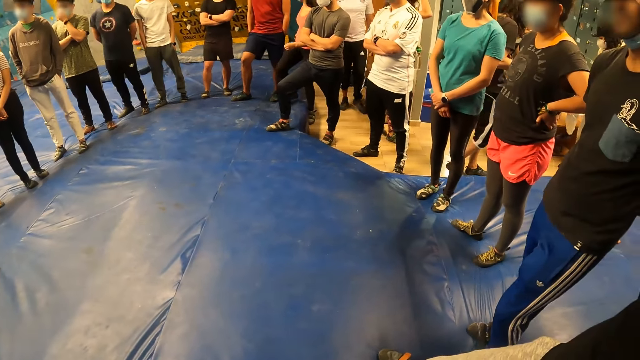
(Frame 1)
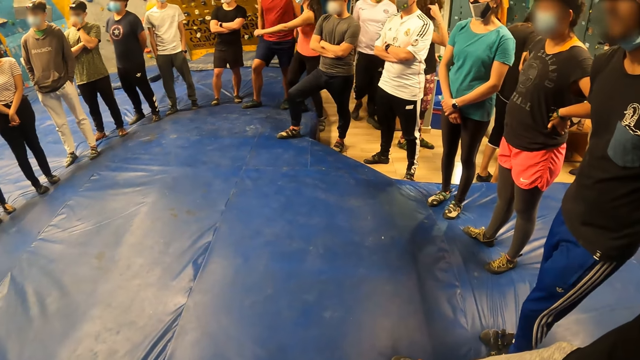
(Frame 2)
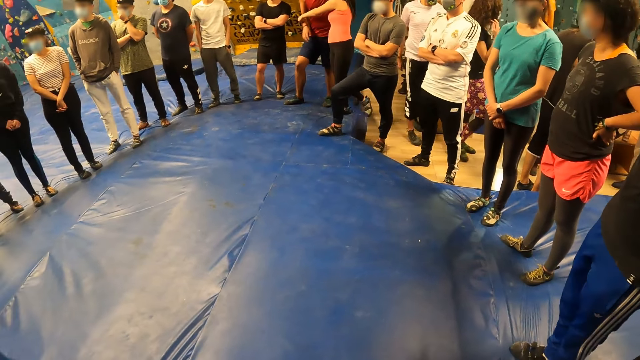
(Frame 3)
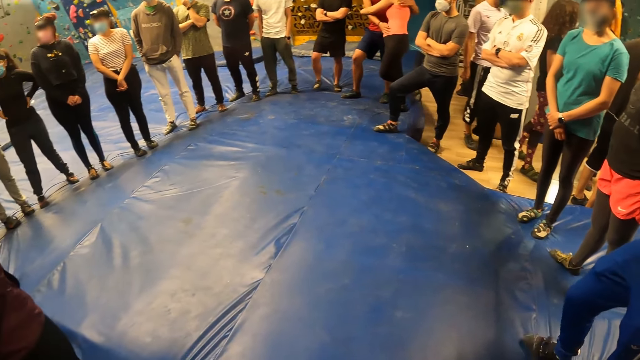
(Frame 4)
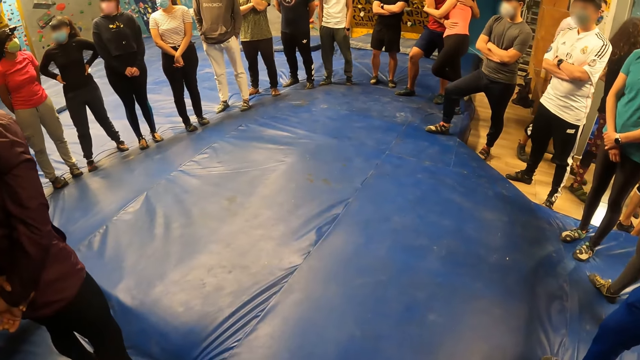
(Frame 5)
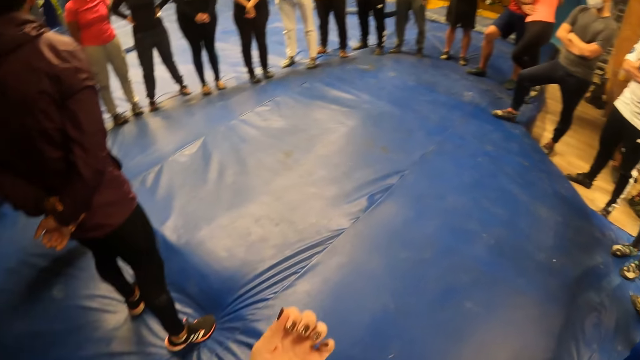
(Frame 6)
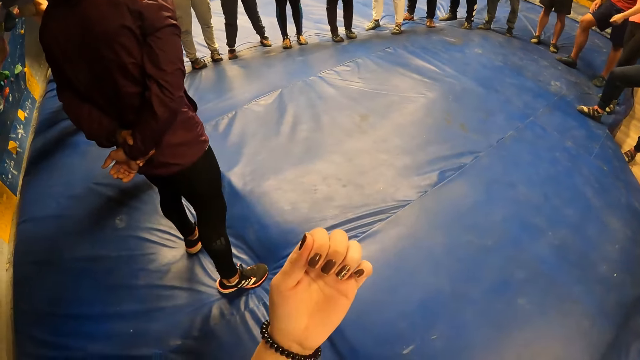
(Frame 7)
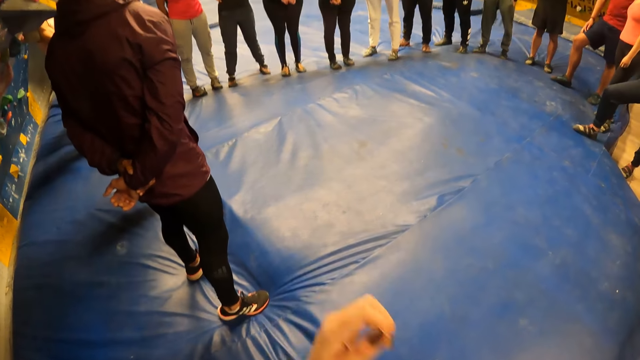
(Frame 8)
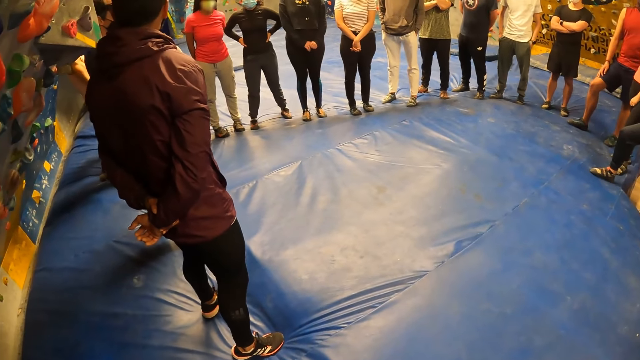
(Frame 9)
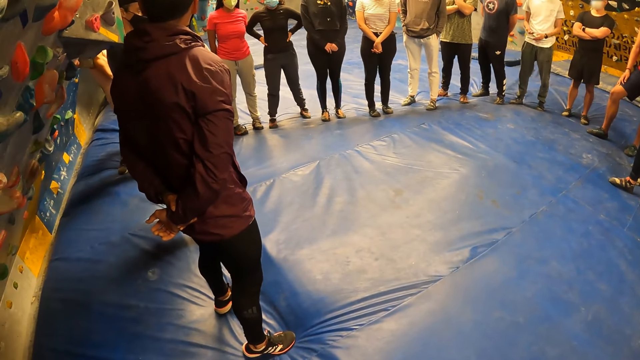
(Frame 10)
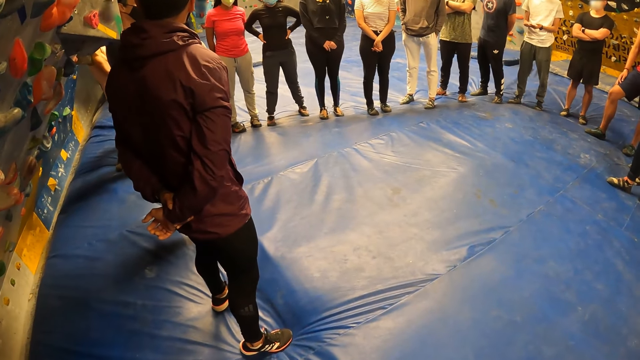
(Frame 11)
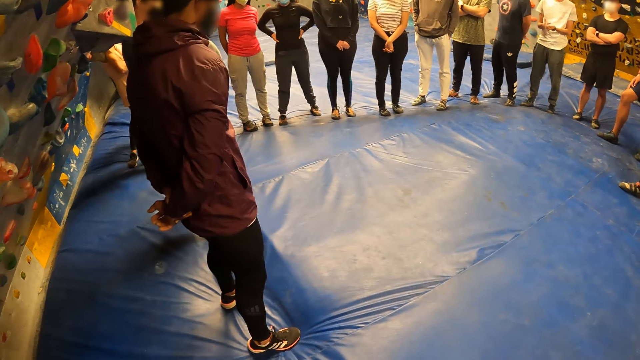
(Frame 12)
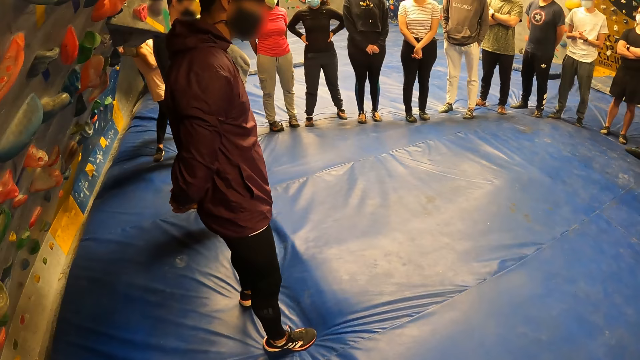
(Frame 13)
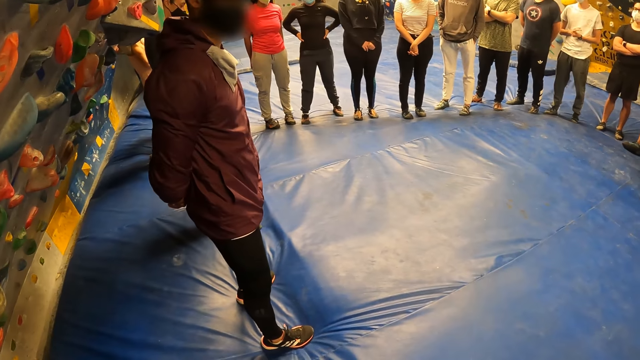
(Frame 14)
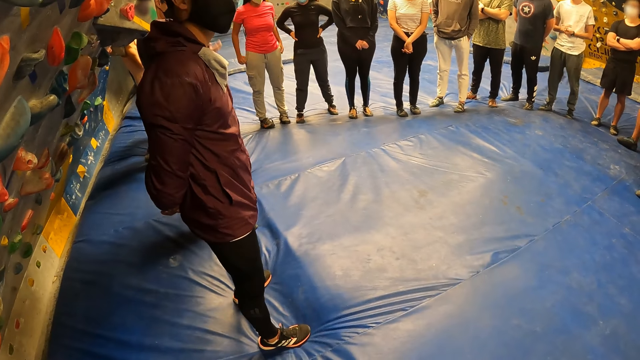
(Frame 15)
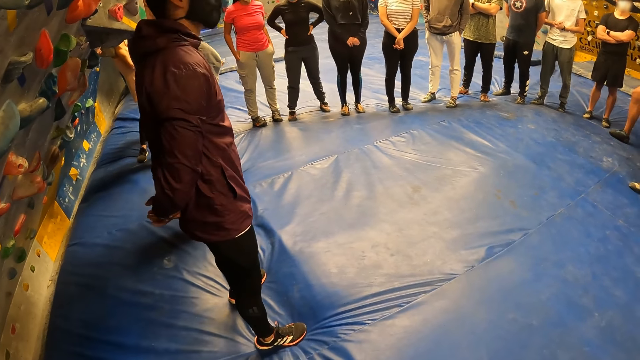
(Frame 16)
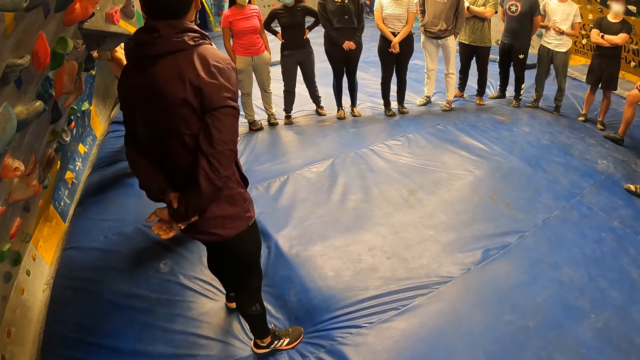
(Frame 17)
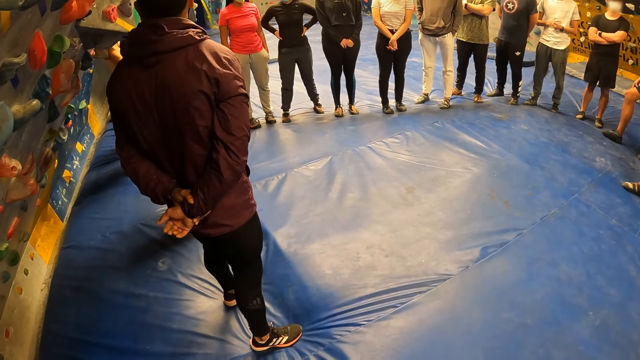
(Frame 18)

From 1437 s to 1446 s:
The camera wearer looks at her nail. She drops her hand.

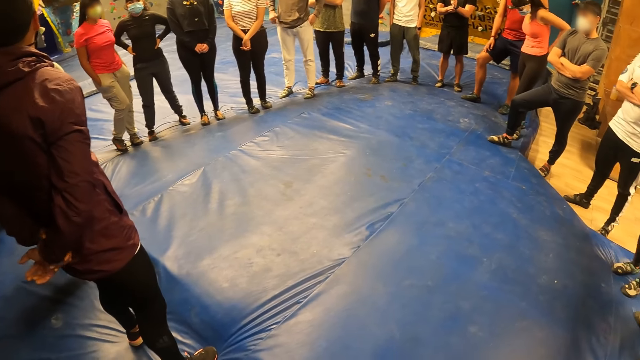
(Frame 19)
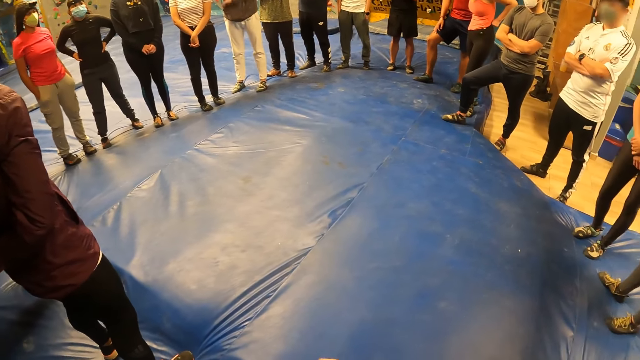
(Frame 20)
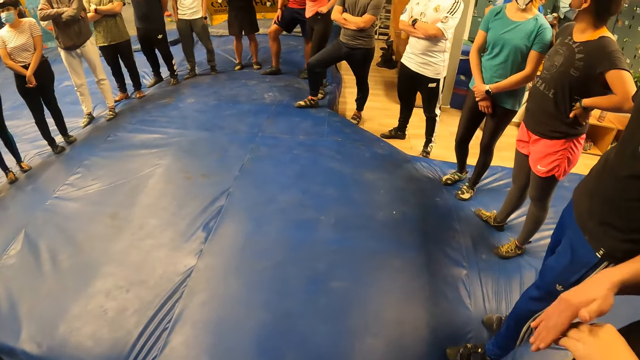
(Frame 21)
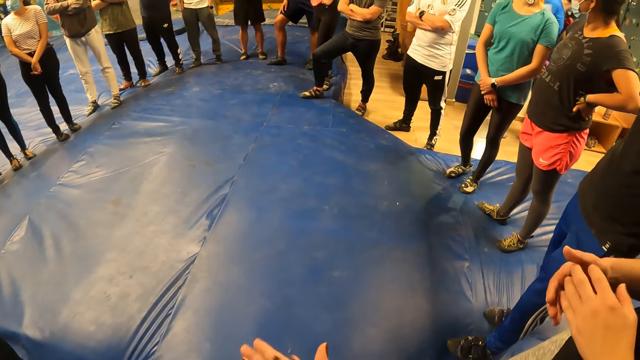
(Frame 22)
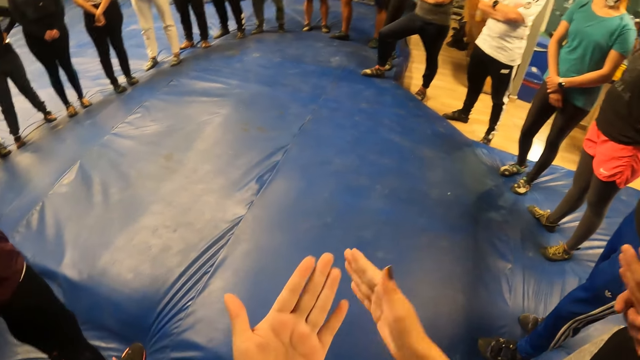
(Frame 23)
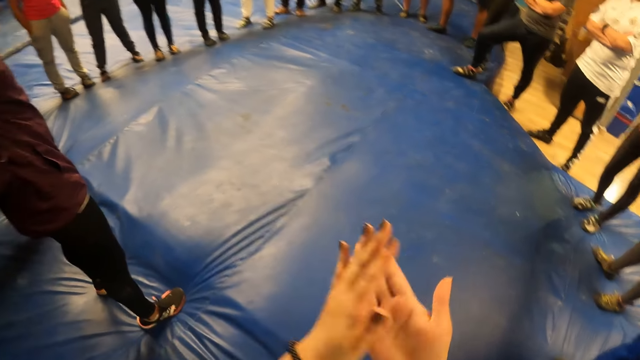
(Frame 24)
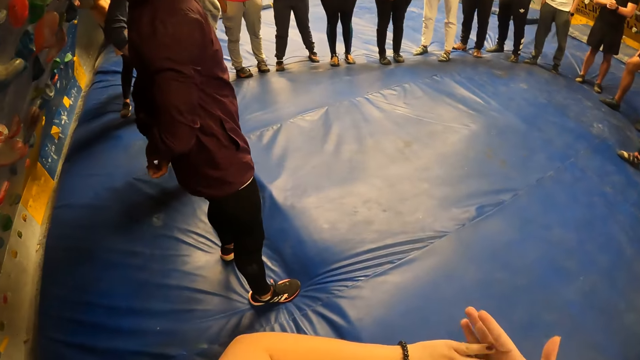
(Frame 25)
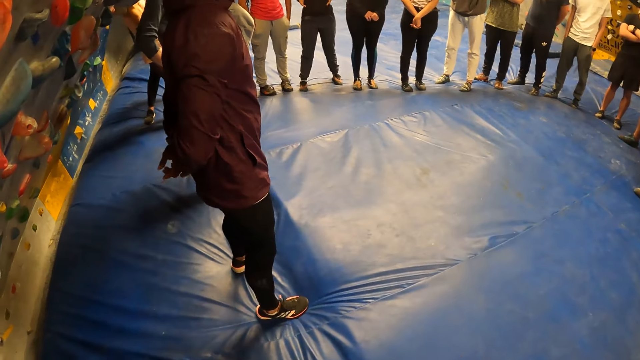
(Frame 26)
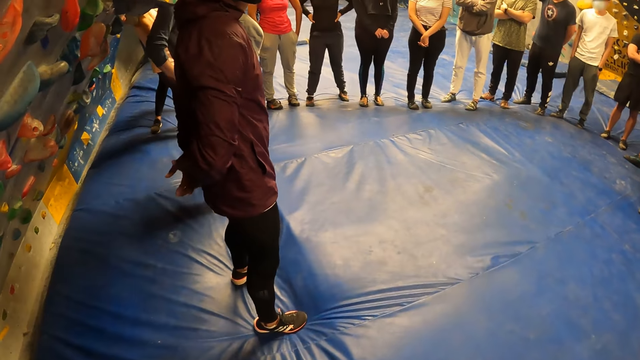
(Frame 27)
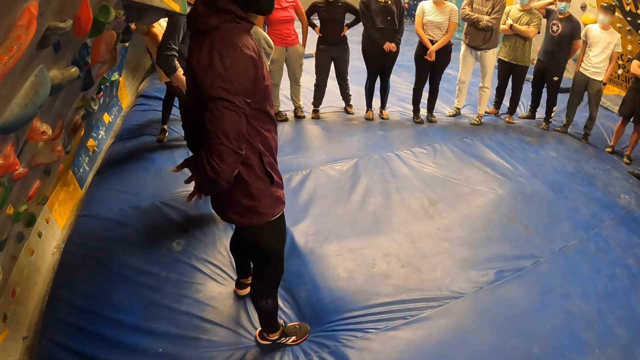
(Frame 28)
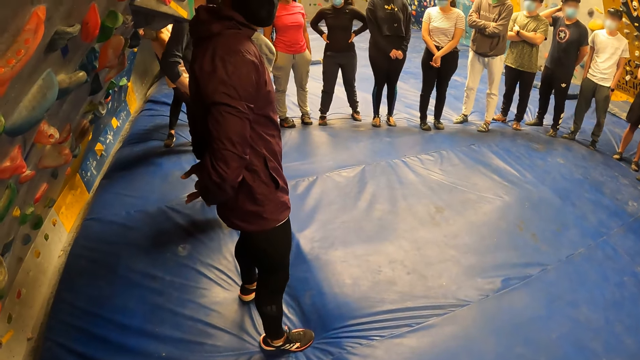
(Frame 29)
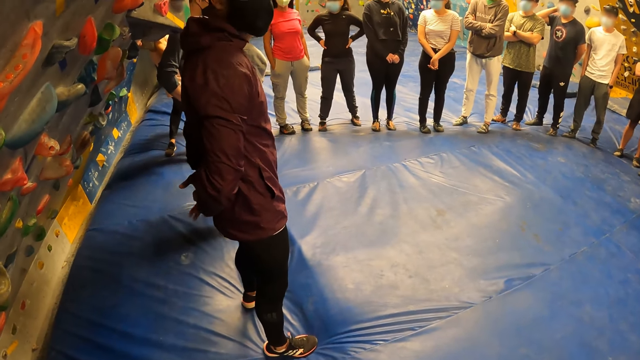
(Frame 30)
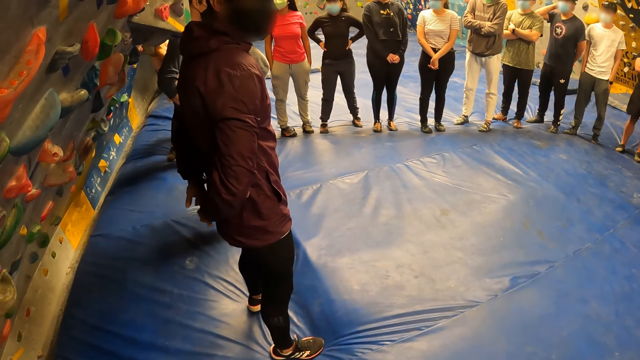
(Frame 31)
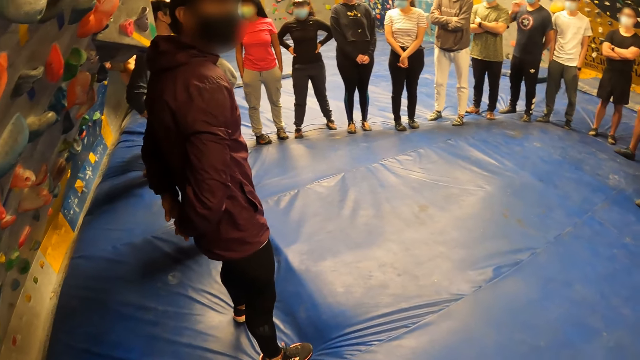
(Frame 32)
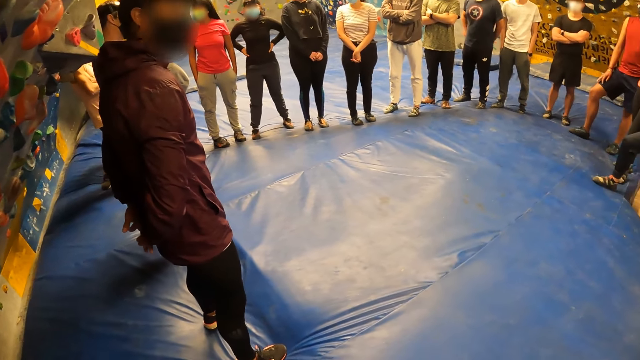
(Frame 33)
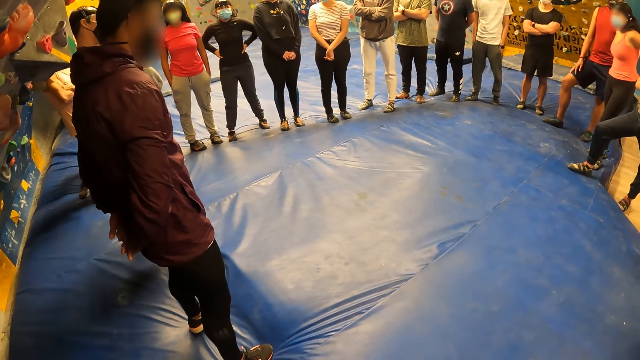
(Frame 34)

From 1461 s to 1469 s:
The camera wearer rubs her hands. She looks at her hand. She rubs her hands.
